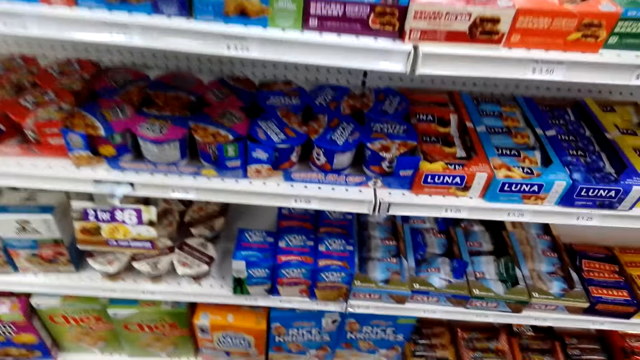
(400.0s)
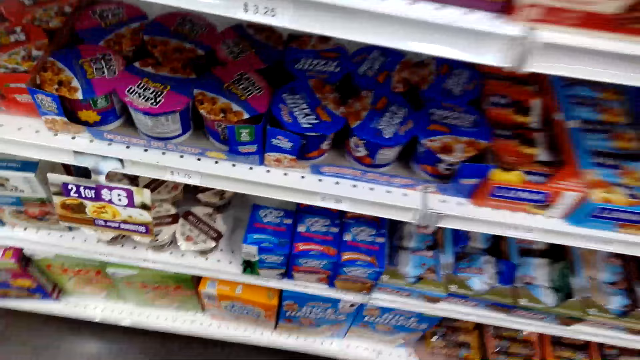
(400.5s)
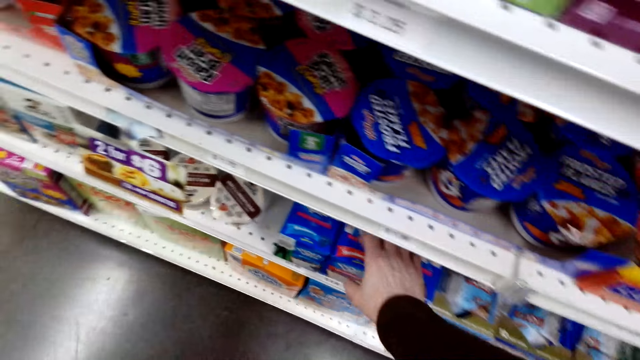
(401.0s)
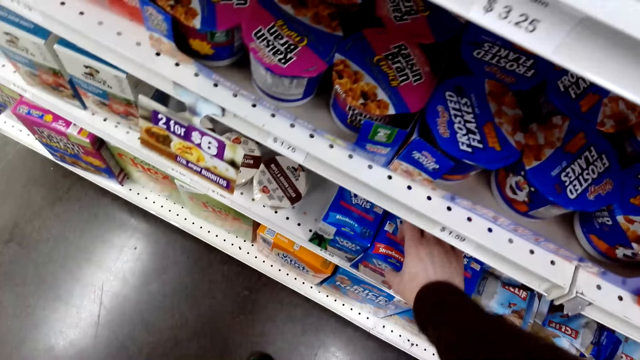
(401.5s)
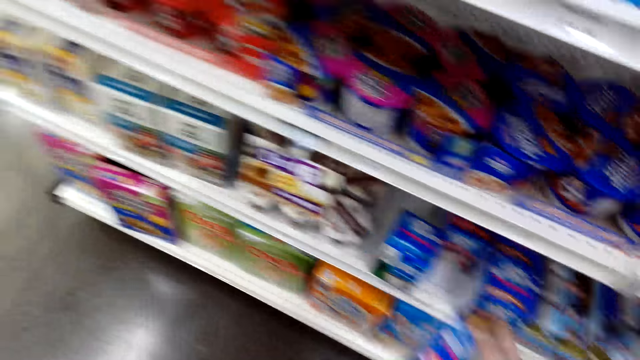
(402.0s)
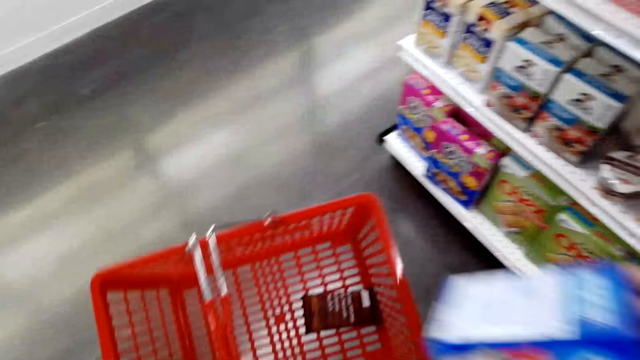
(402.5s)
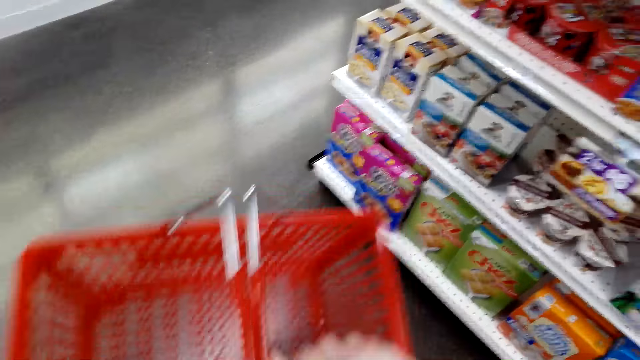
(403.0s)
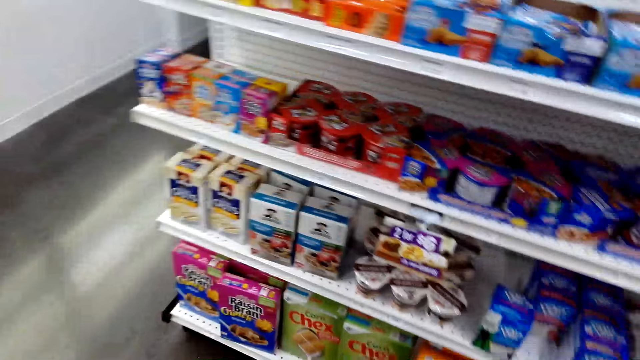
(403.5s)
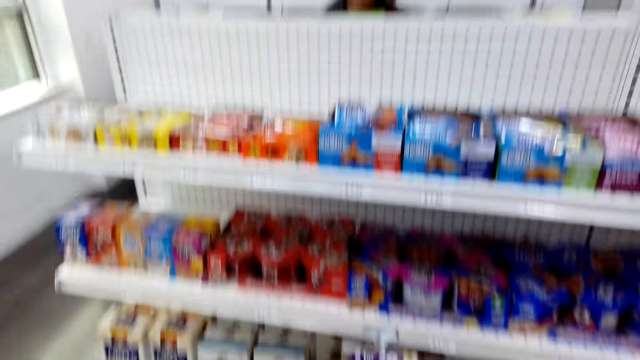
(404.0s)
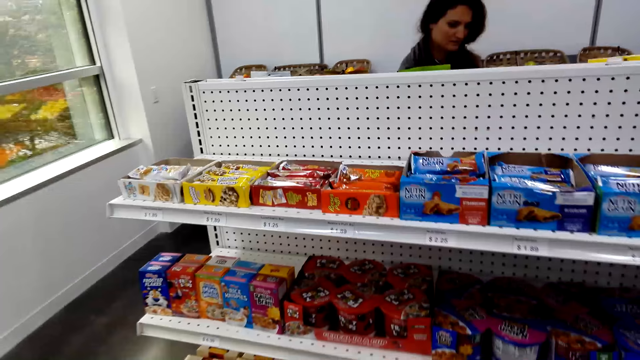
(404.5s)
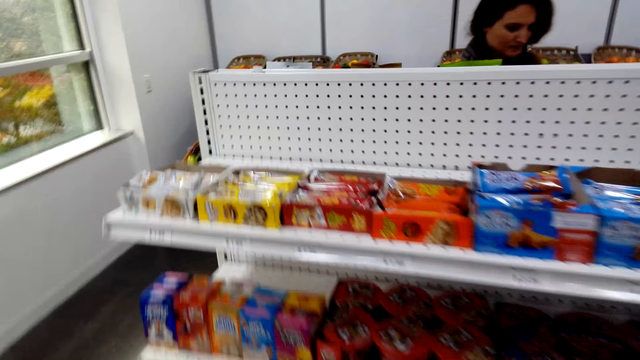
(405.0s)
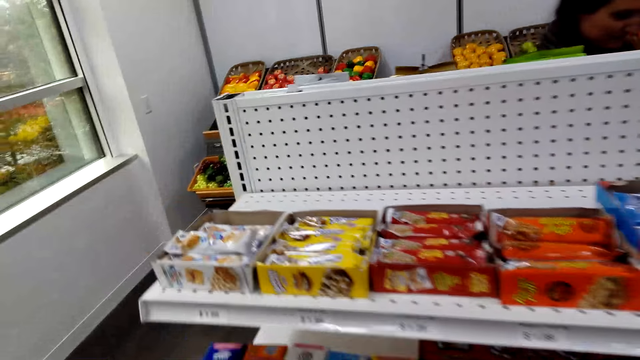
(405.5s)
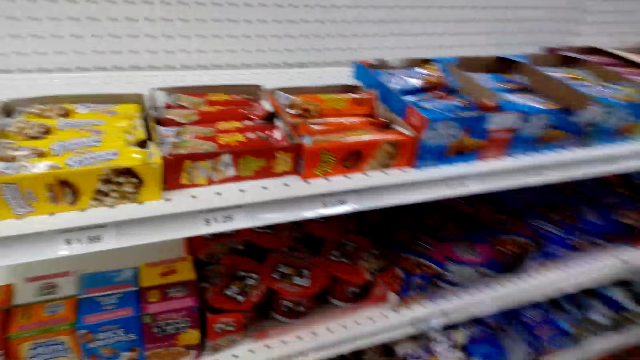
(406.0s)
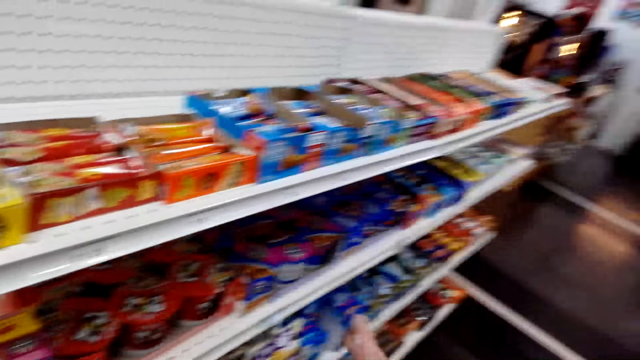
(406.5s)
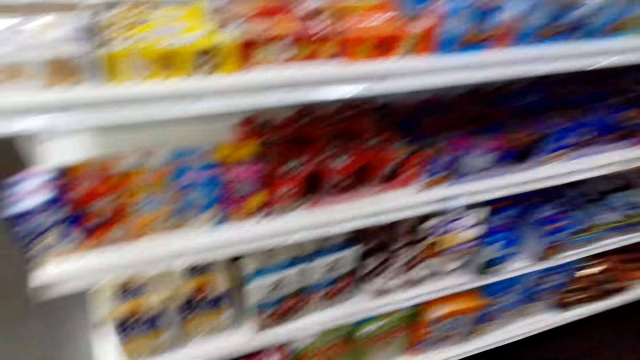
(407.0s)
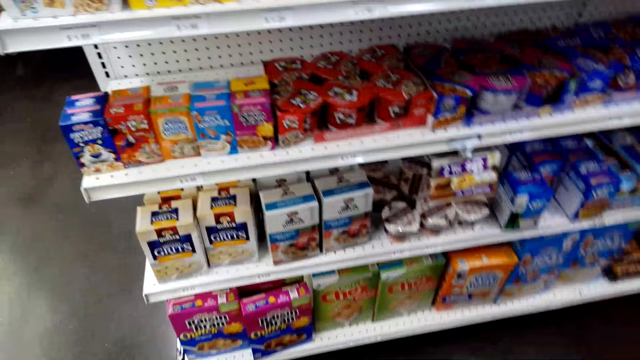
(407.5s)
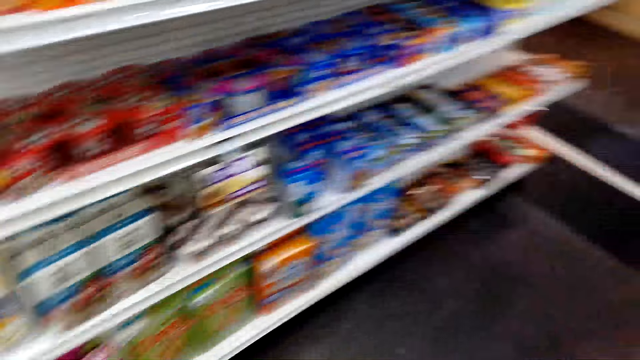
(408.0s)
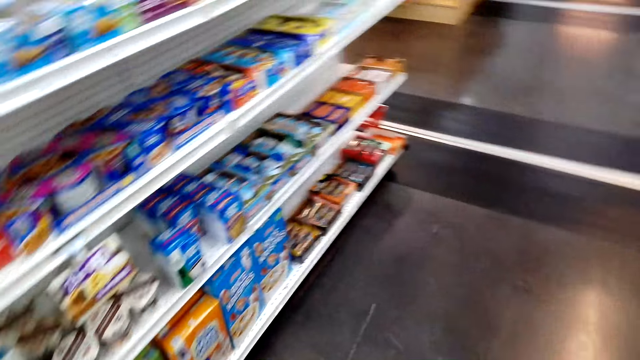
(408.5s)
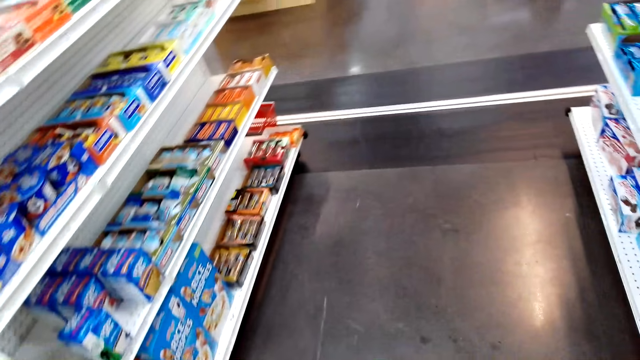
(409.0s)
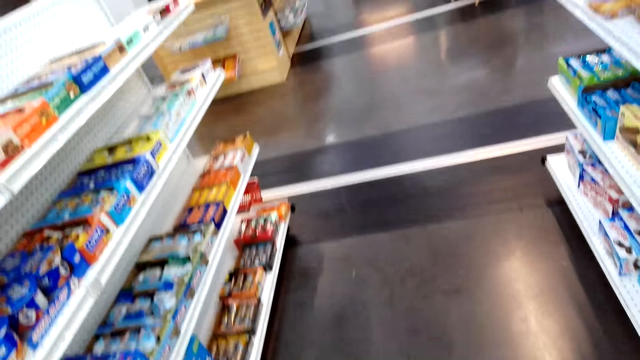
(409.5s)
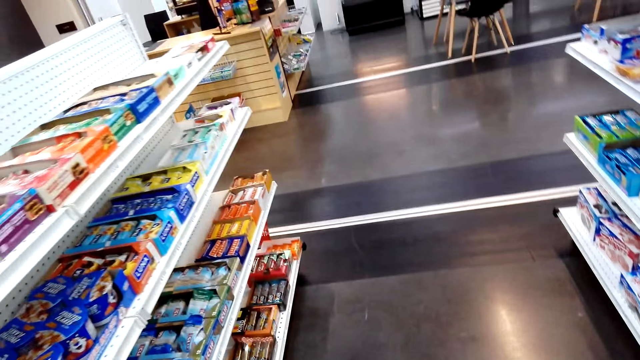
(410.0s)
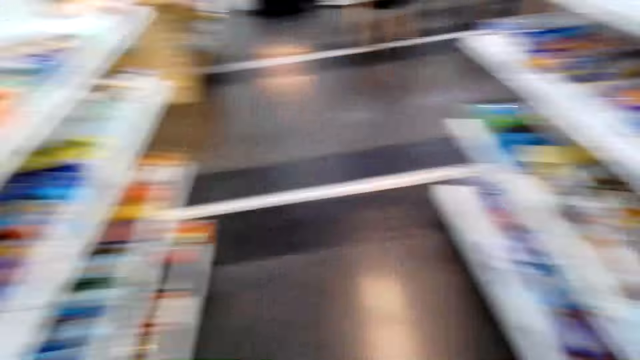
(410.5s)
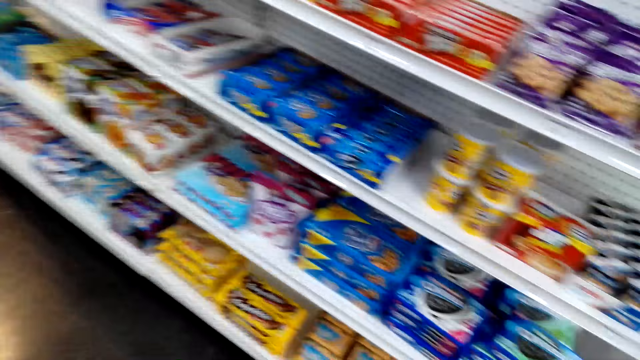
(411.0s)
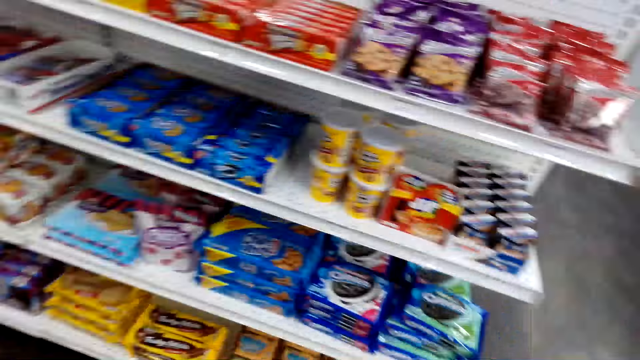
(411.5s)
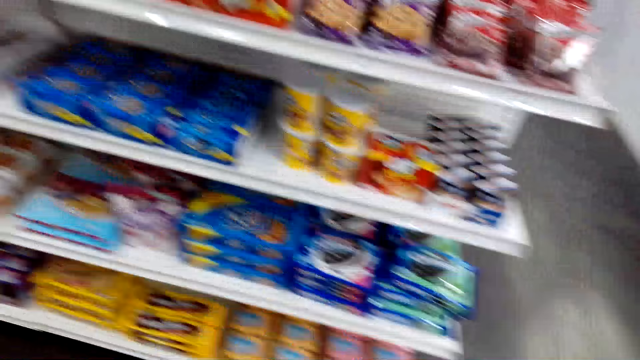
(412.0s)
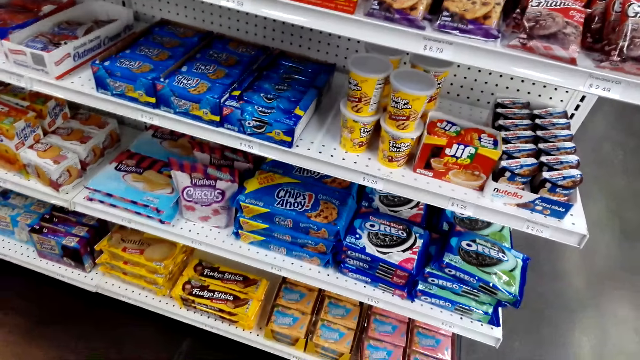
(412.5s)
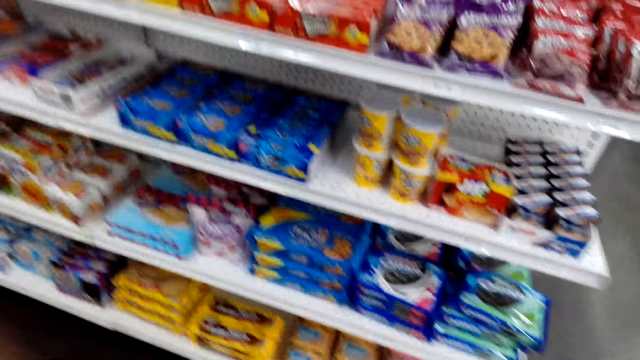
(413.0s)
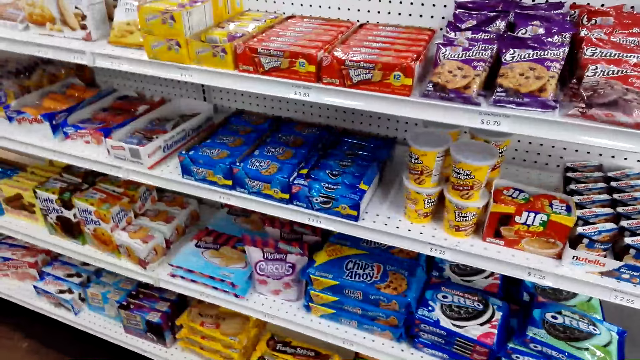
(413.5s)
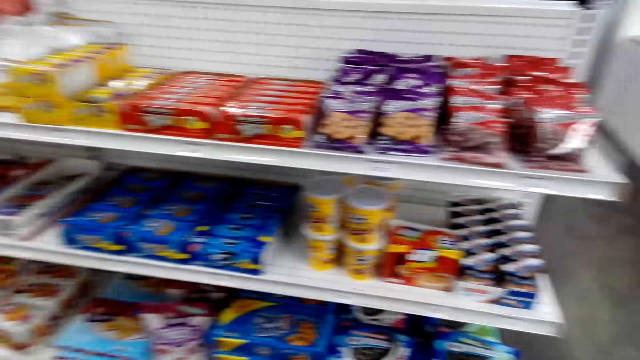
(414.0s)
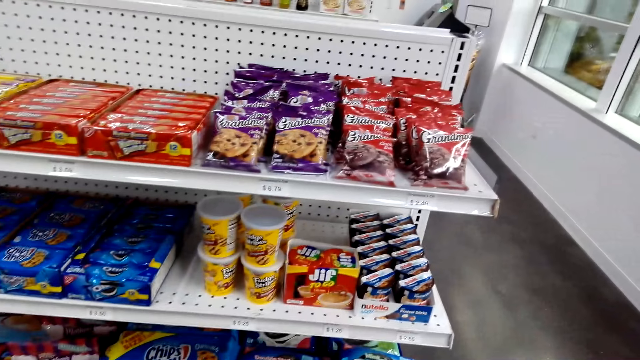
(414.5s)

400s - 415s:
The camera wearer takes the box of something on the shelf. They put the box in the tray. They speak to the woman, look at the snacks on the shelf and walk. They speak to the woman. They look at the snacks on the shelf.

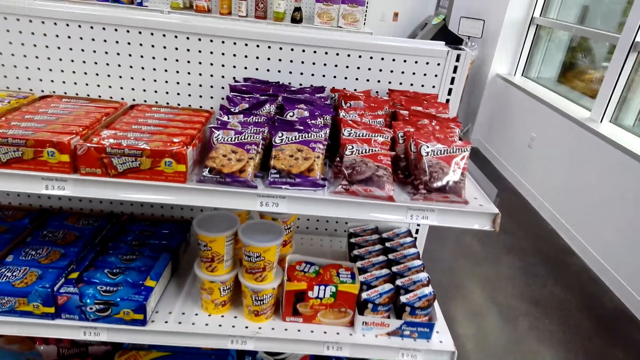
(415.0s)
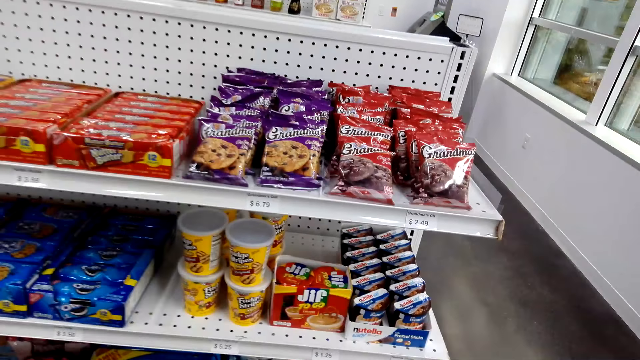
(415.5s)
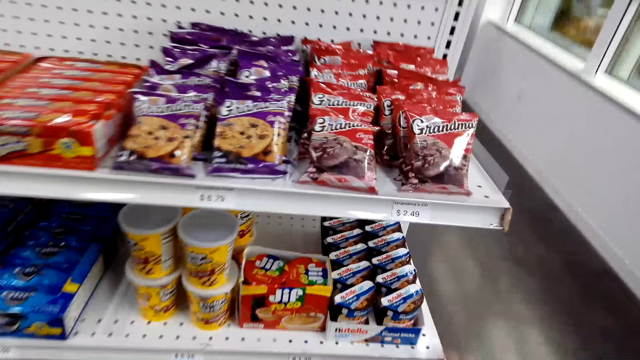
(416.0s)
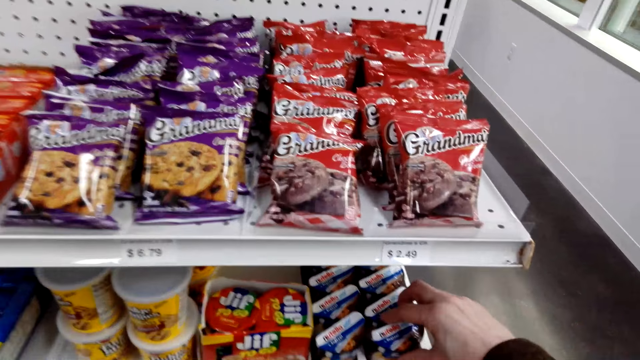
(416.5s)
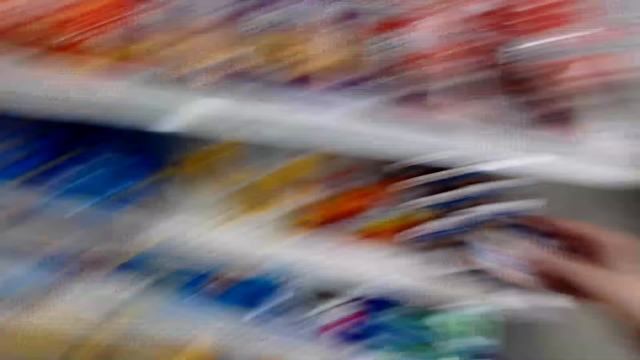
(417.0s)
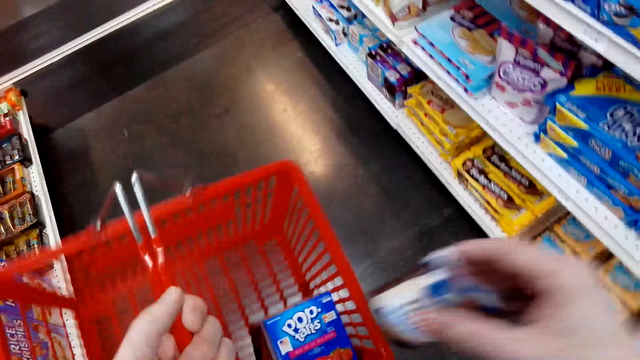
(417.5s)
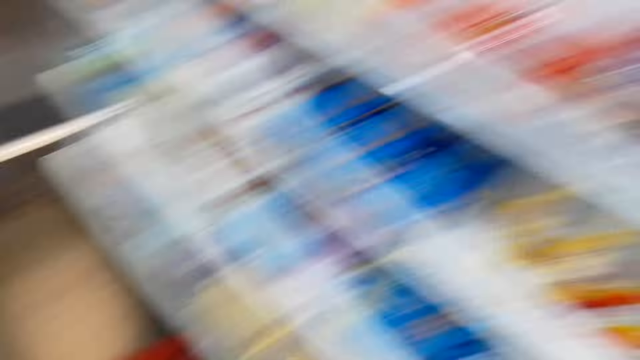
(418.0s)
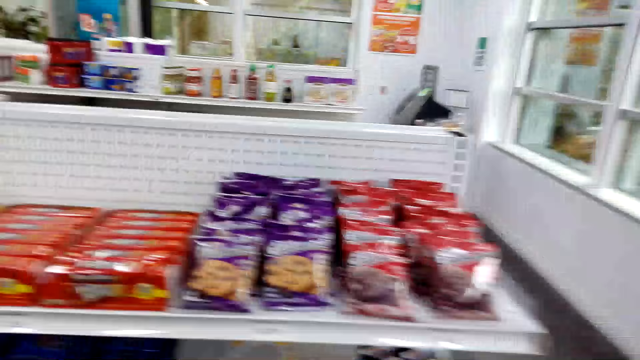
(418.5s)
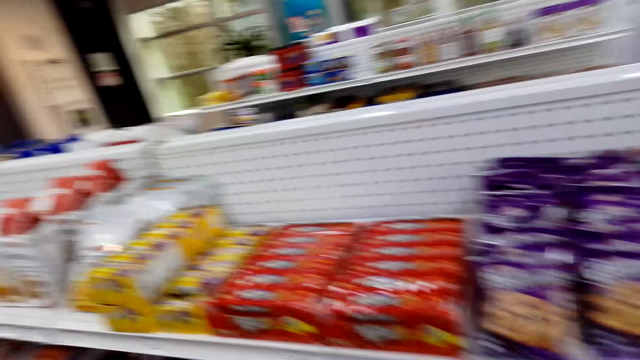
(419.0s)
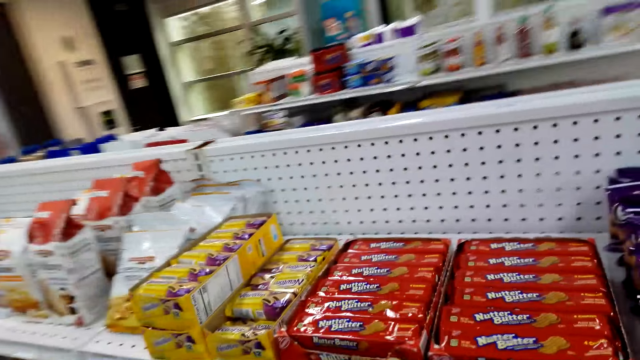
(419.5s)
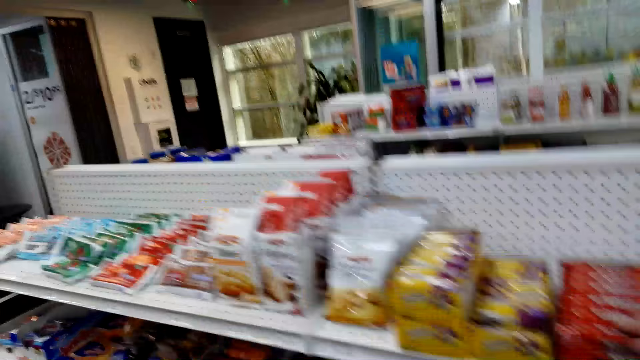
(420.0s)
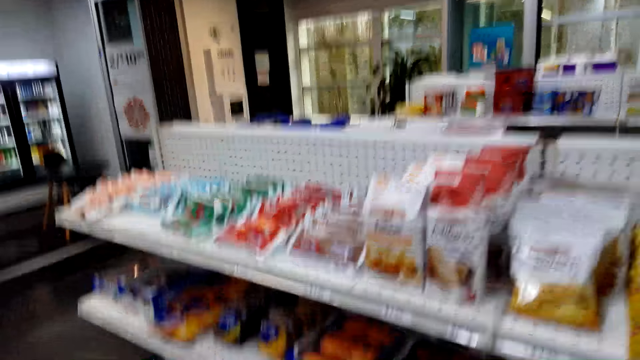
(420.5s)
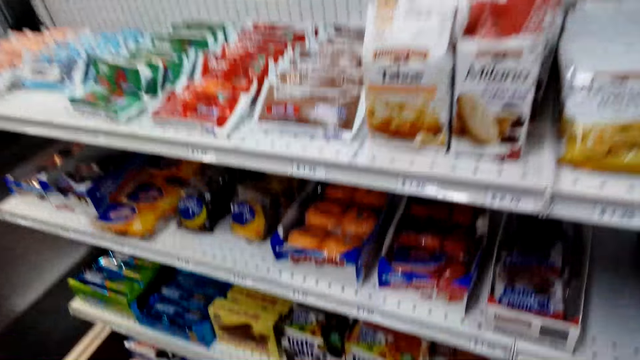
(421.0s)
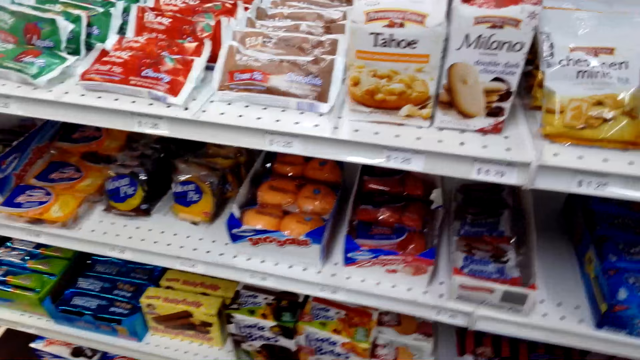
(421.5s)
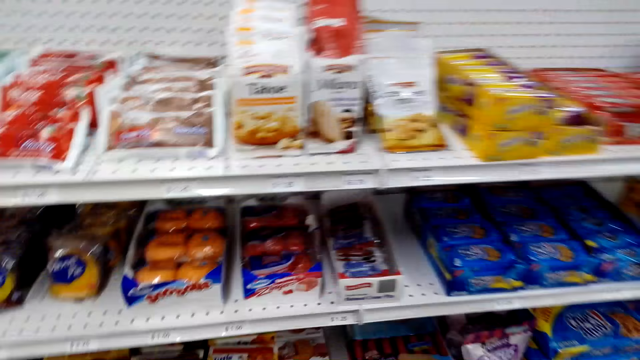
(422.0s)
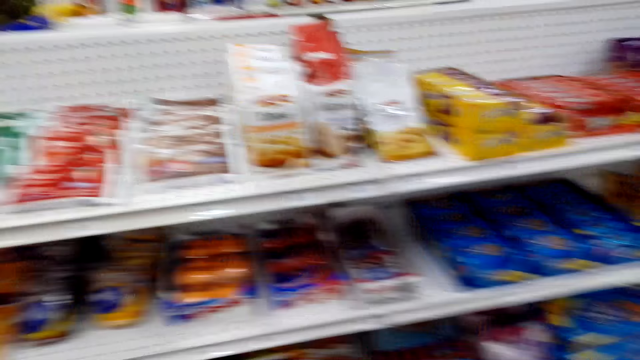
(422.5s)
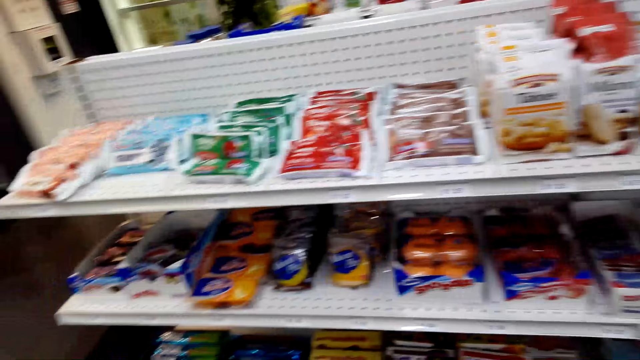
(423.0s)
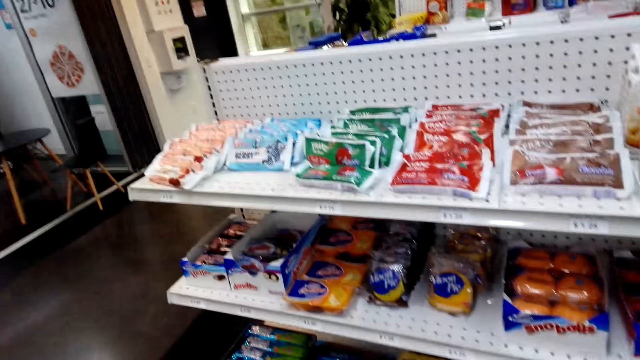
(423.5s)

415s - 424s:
The camera wearer takes the packet of something from the shelf. They put the packet of something in the tray. They speak. They walk. They look at the snacks on the shelf. They move the packet of something on the hand.
